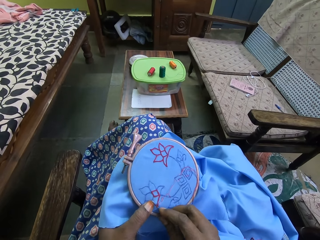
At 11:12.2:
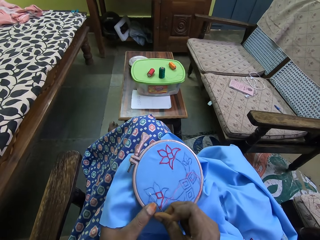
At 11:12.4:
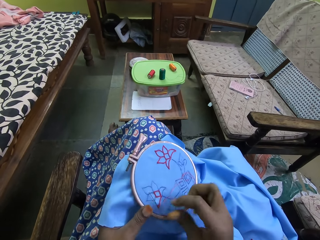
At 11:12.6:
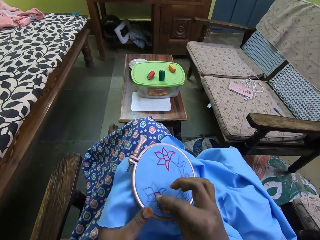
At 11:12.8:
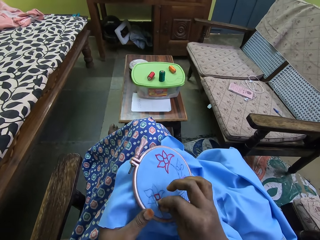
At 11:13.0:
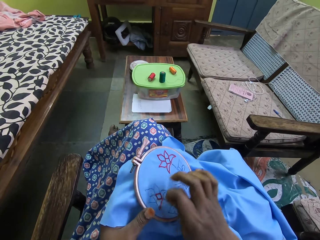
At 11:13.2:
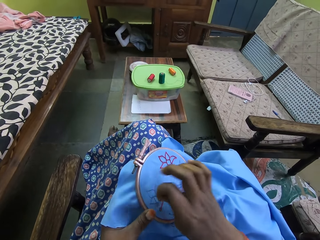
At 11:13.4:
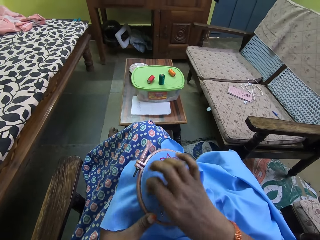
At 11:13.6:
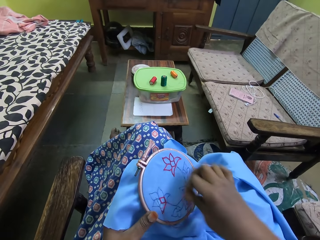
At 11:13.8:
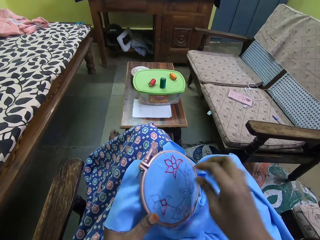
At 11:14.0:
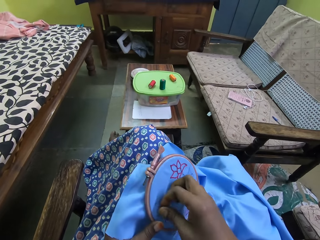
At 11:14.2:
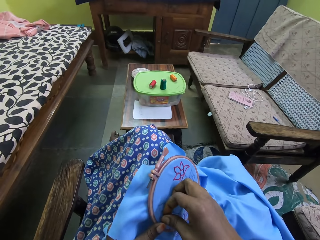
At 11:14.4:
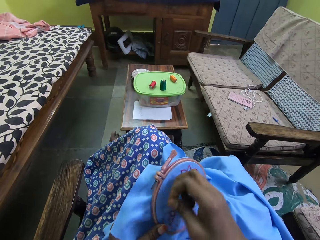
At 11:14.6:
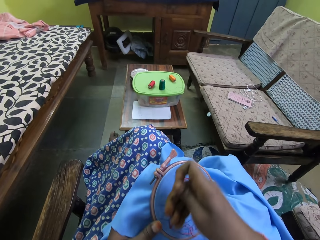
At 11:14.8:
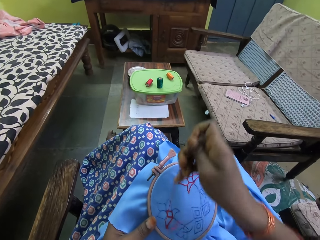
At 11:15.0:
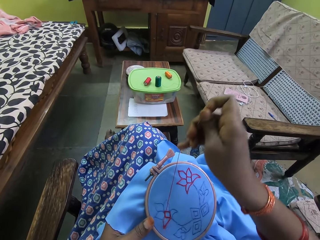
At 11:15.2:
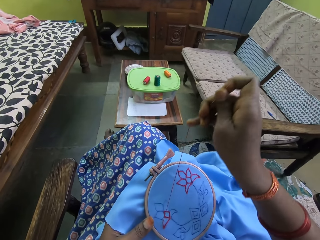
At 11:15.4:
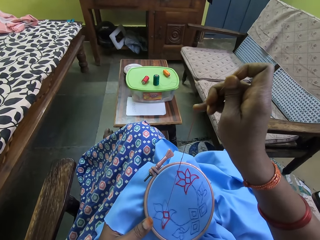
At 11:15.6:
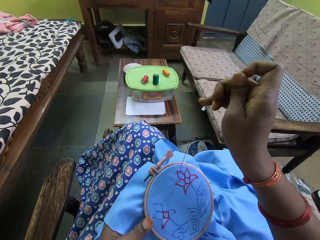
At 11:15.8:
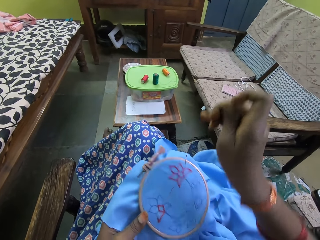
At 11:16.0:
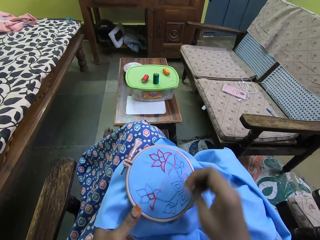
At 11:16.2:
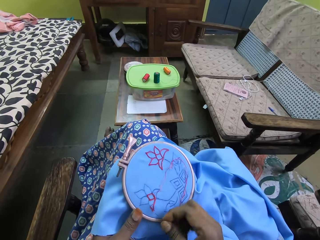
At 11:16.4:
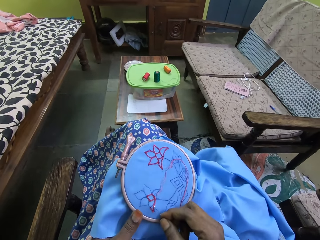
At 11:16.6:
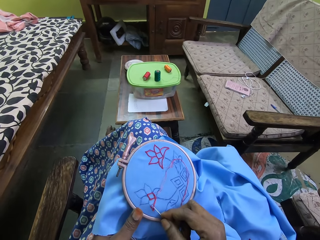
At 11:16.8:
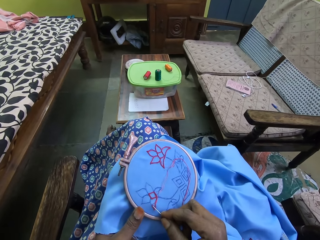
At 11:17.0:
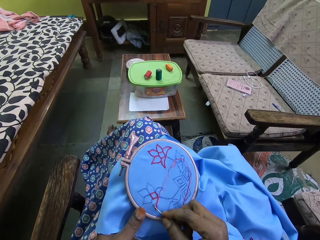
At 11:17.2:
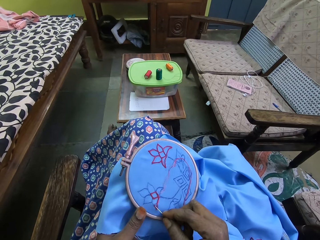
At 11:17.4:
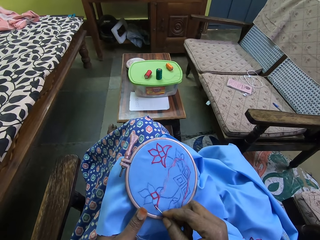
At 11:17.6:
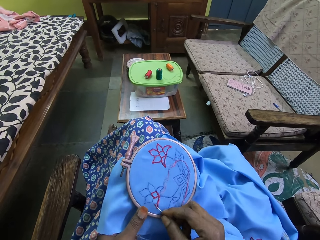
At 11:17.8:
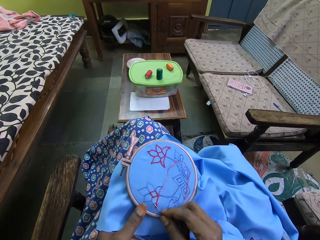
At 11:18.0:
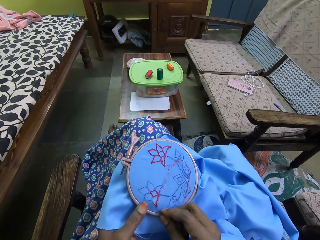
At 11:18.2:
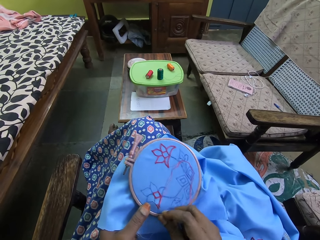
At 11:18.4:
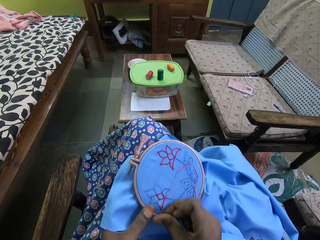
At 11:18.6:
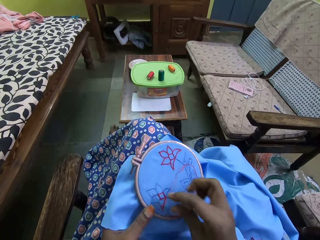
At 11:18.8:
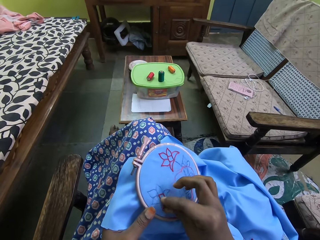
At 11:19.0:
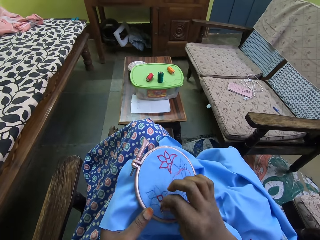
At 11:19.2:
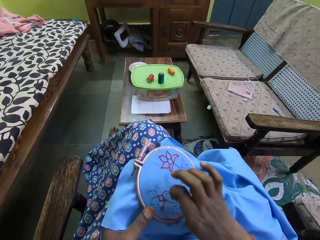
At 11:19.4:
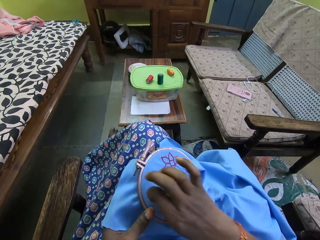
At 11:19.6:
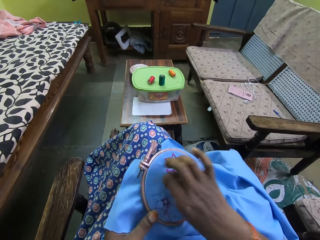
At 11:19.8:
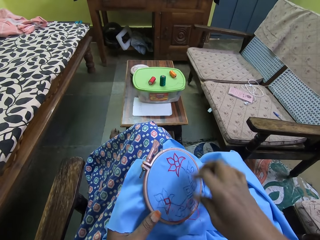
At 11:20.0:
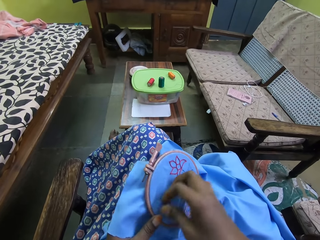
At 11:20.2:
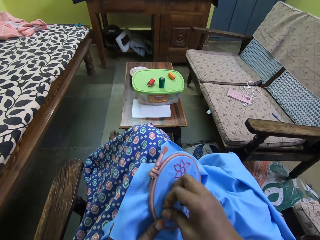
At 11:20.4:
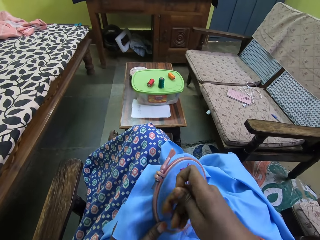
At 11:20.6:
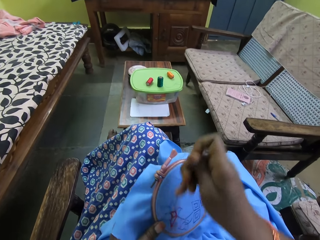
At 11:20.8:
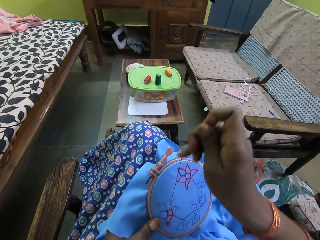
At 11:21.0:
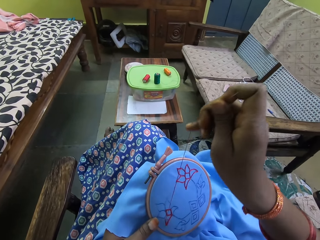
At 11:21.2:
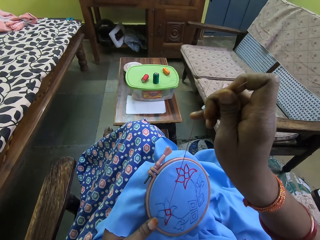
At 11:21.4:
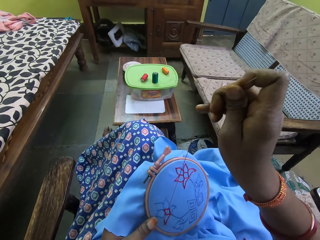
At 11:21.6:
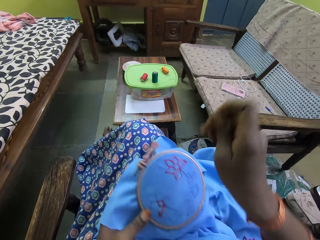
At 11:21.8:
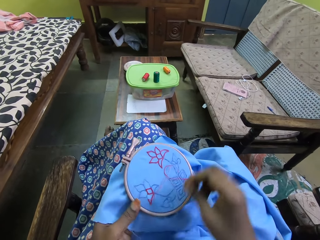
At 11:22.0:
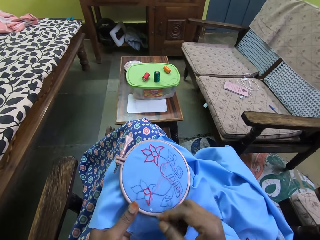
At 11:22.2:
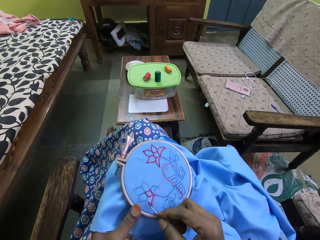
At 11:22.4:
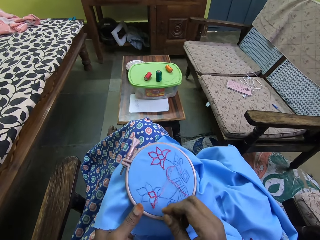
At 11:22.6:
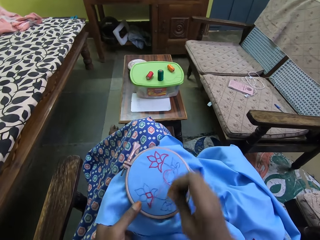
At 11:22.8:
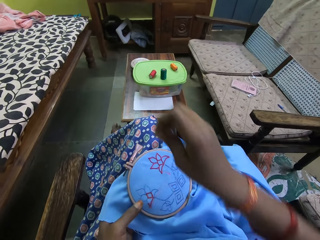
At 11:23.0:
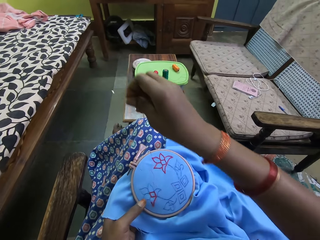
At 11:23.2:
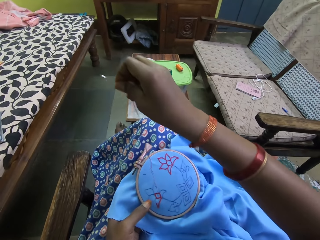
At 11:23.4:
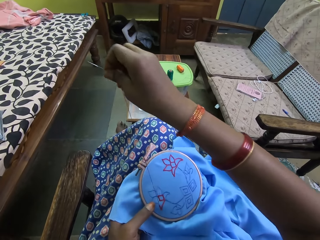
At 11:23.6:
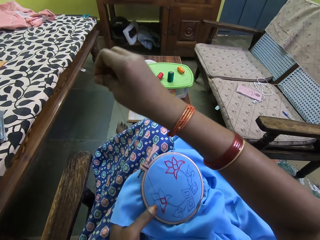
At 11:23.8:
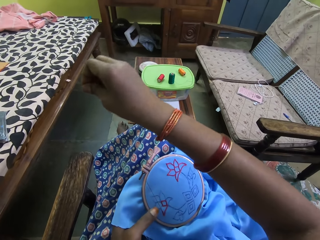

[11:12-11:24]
The camera wearer fixes the sewing thread on the piece of cloth. They pull the needle. They sew the piece of cloth. They fix the sewing thread on the piece of cloth.

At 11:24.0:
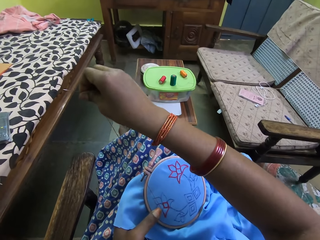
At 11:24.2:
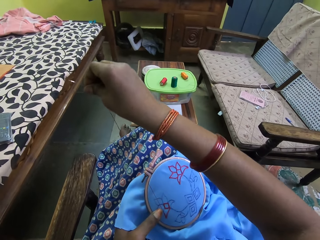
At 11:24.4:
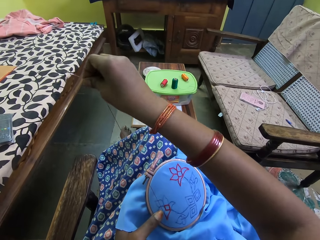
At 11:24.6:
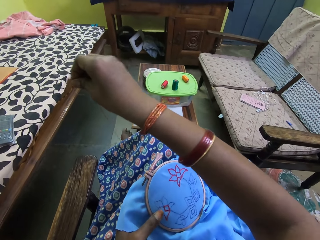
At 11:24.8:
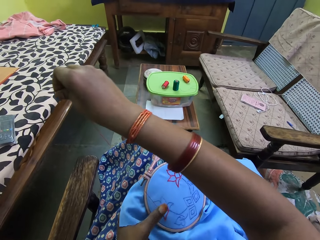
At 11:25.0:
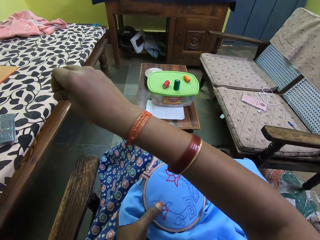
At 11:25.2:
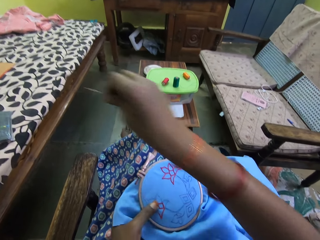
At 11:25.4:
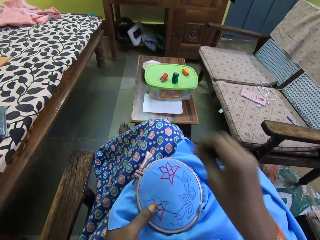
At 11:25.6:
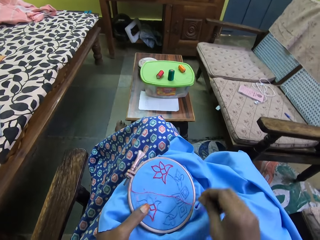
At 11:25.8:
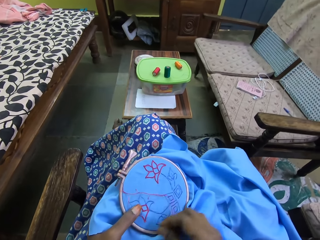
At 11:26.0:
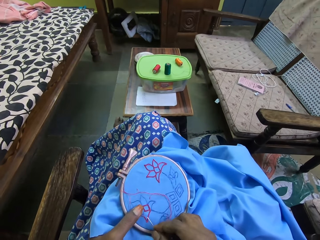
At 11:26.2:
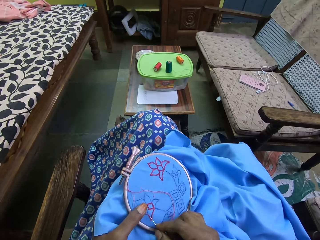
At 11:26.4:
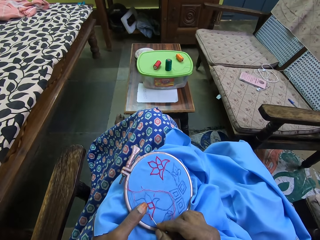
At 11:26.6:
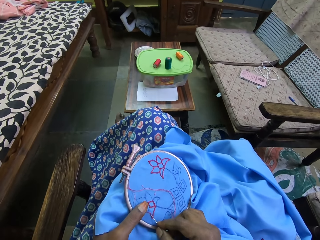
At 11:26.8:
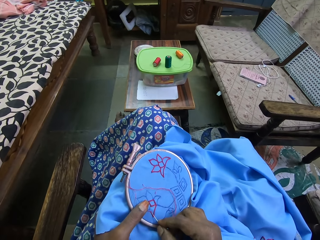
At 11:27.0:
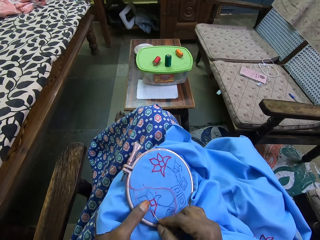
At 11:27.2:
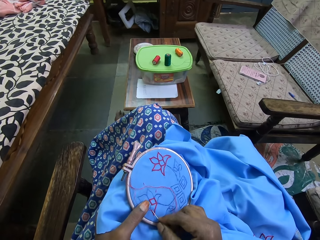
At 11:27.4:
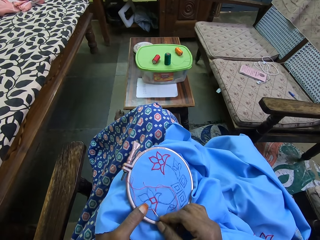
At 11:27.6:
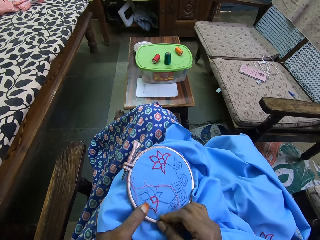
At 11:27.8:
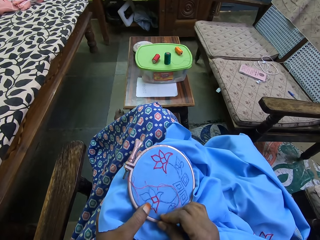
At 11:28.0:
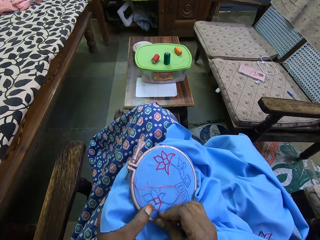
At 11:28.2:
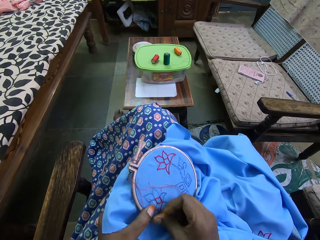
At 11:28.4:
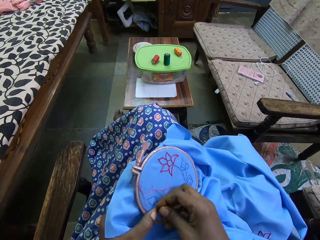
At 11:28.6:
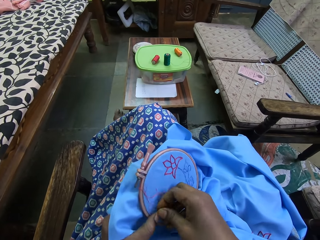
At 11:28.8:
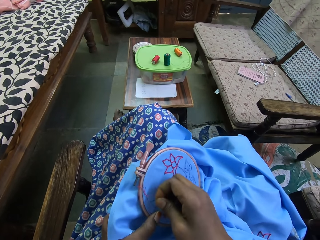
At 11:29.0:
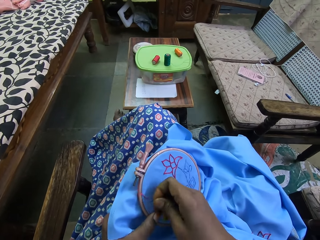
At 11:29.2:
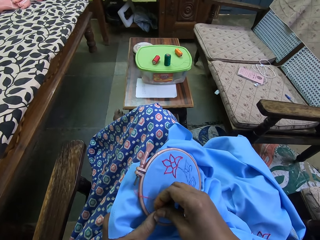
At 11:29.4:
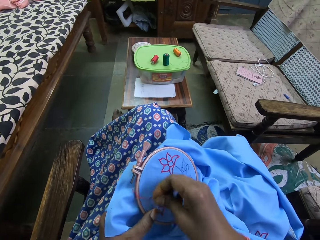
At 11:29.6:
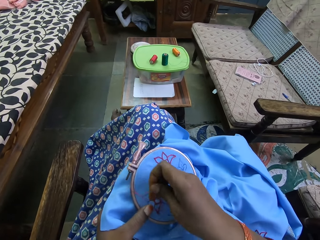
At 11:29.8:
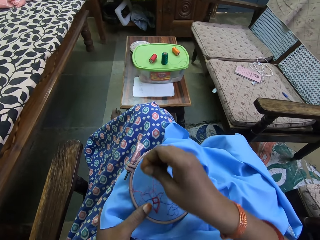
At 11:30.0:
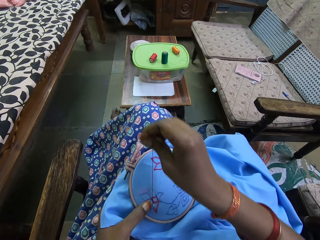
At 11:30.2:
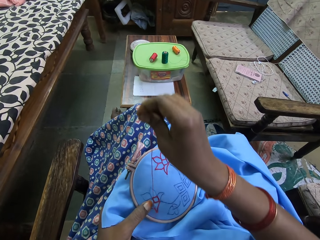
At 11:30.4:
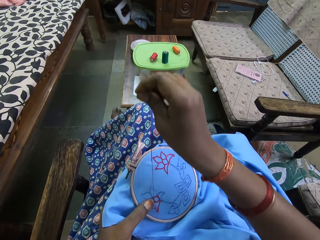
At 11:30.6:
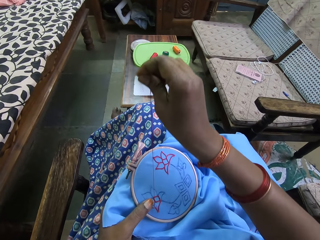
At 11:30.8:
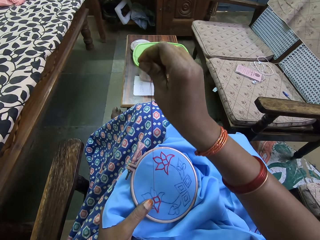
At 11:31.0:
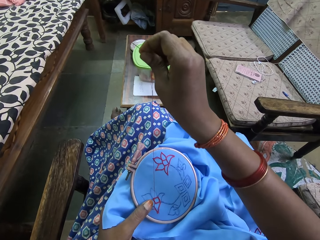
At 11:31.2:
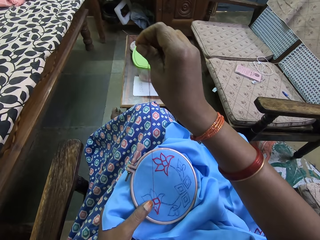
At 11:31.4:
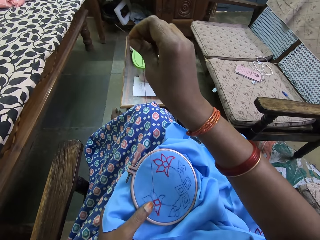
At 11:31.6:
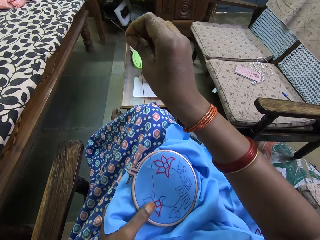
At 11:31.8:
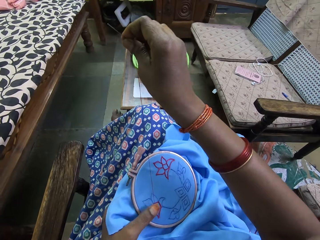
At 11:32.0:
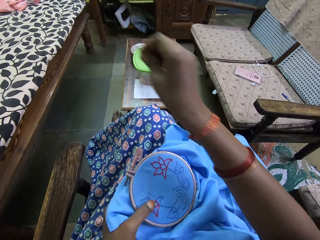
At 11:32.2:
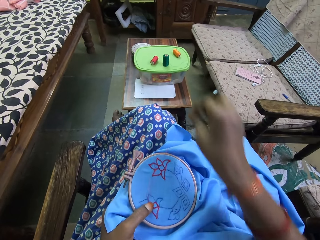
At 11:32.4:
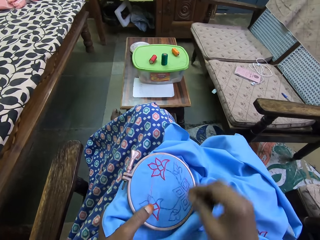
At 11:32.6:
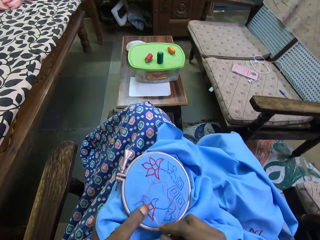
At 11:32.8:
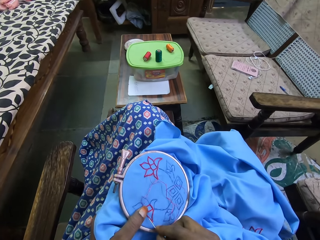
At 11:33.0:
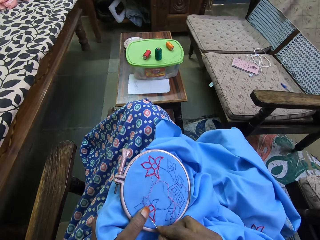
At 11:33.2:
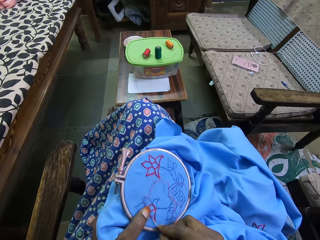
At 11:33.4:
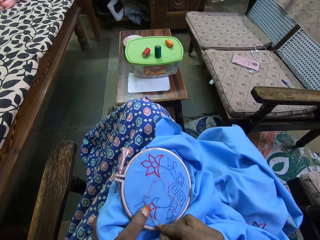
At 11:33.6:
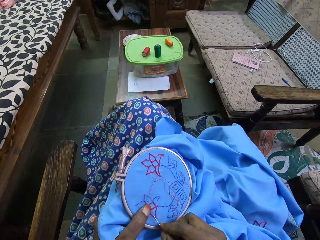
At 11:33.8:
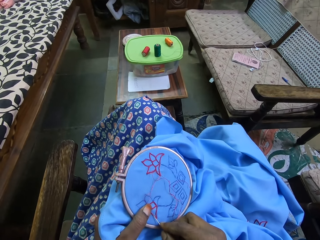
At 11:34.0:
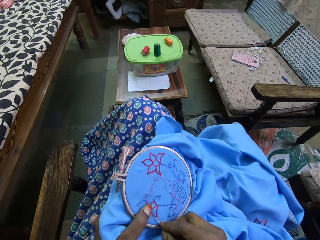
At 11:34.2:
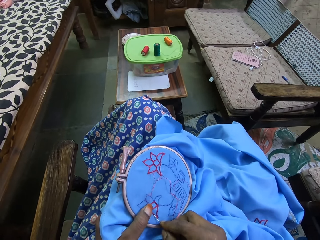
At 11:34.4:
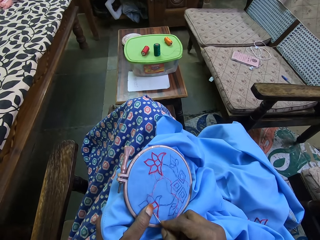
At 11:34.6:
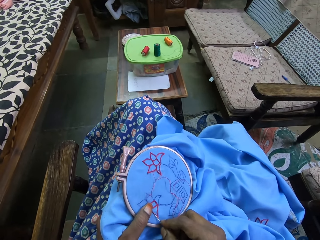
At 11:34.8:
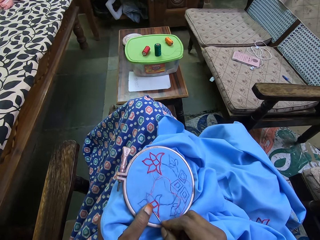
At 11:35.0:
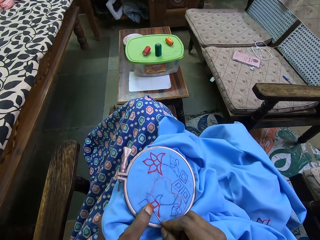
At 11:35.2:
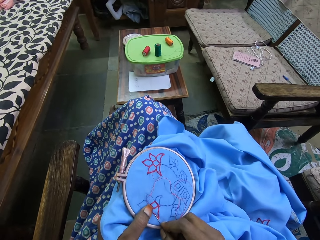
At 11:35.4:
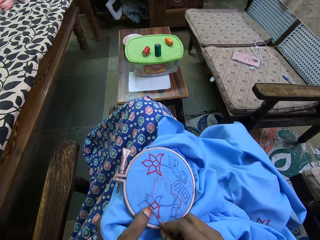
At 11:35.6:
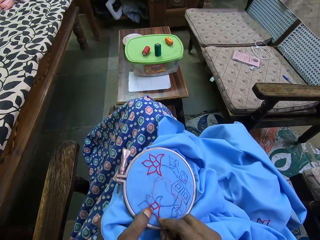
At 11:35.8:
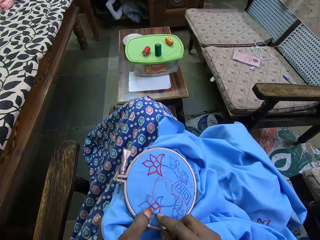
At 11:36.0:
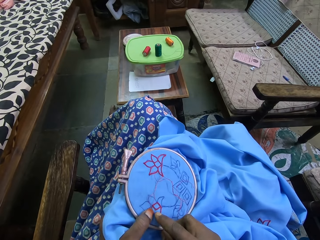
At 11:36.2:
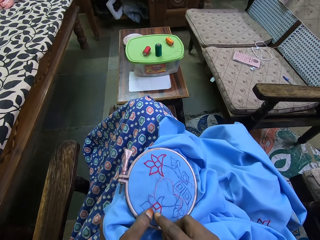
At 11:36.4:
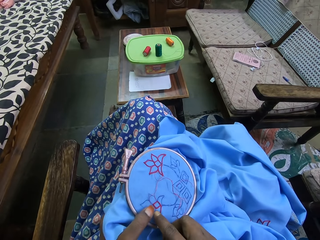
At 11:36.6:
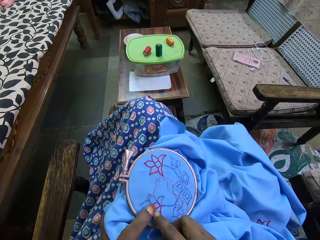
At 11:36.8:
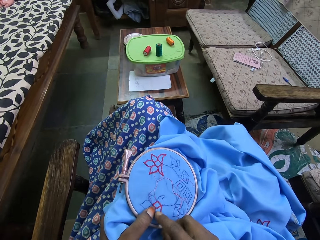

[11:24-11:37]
The camera wearer pulls the needle. They pull the thread. They sew the piece of cloth.
